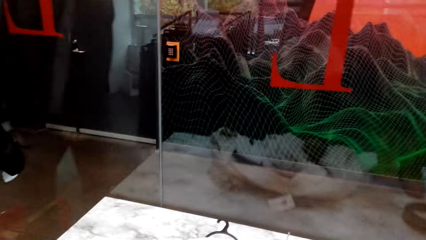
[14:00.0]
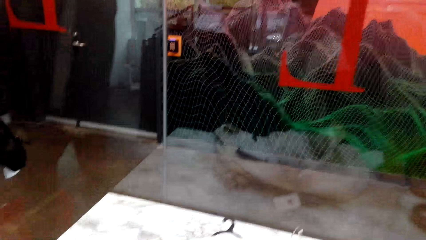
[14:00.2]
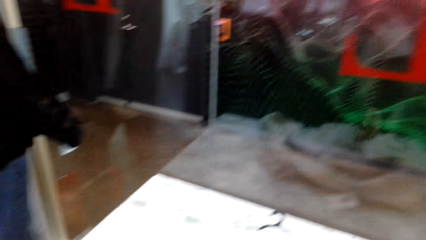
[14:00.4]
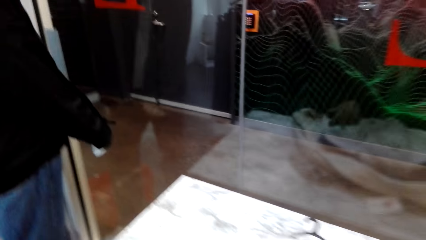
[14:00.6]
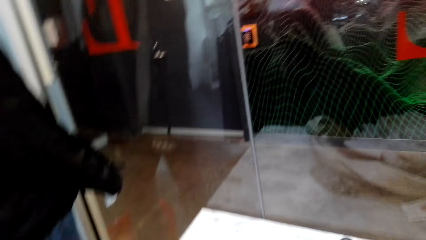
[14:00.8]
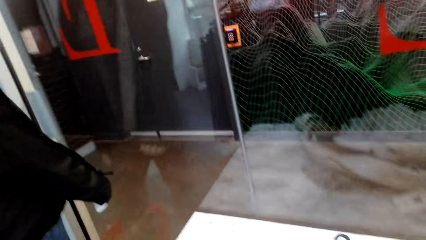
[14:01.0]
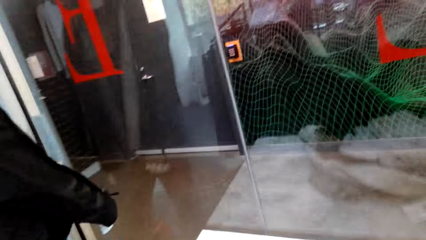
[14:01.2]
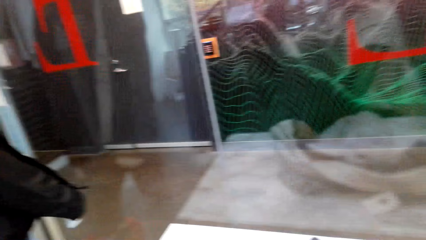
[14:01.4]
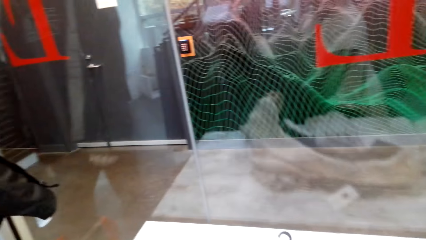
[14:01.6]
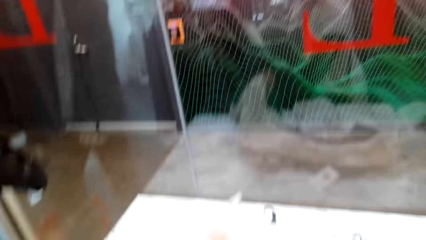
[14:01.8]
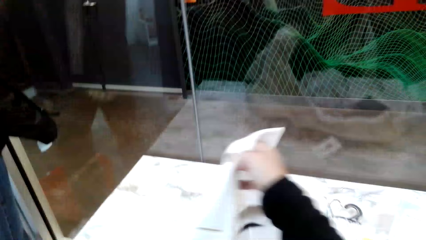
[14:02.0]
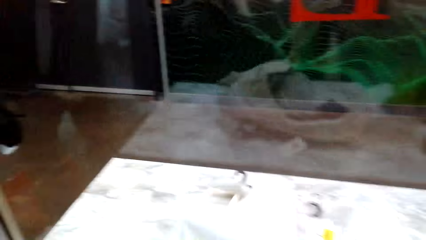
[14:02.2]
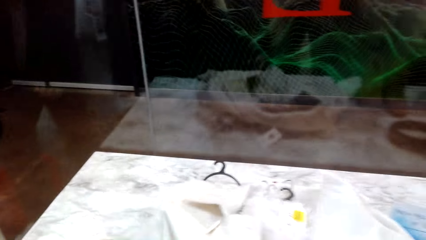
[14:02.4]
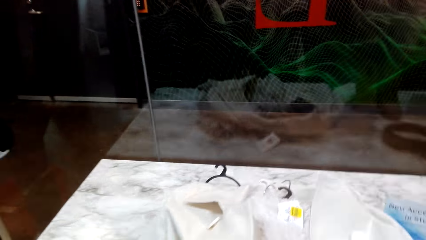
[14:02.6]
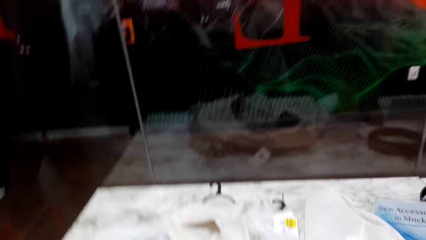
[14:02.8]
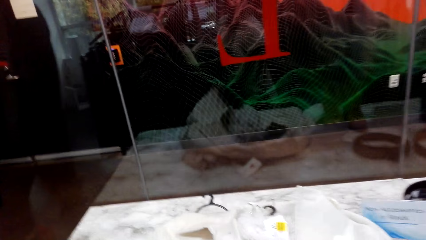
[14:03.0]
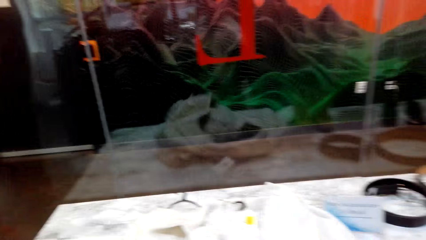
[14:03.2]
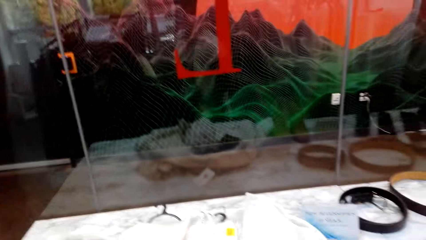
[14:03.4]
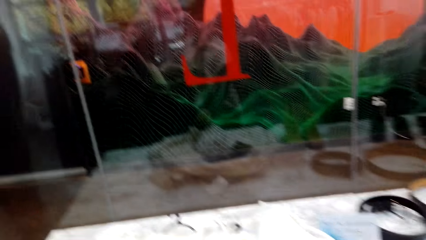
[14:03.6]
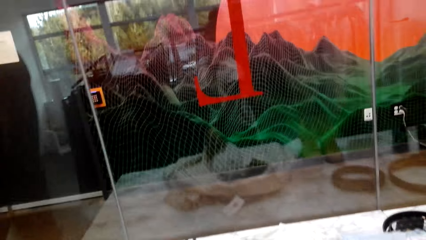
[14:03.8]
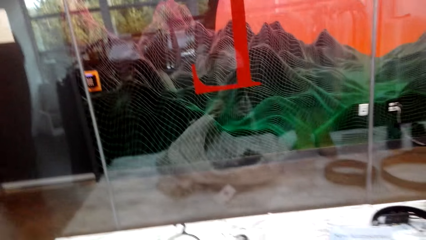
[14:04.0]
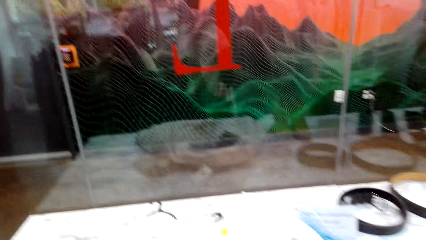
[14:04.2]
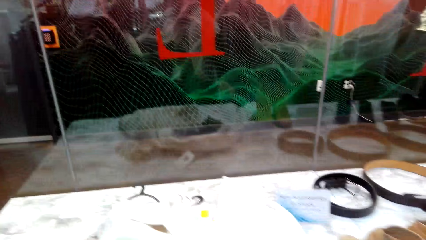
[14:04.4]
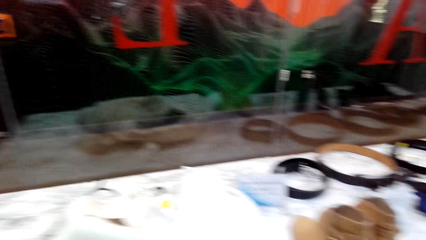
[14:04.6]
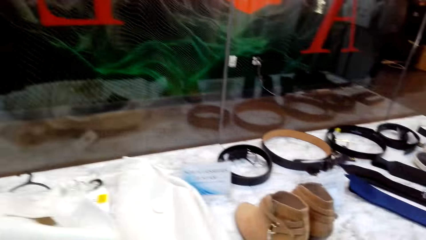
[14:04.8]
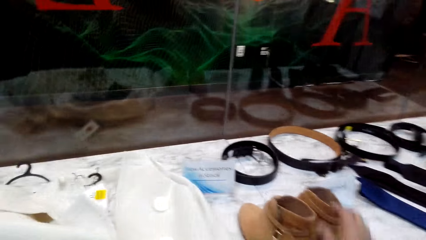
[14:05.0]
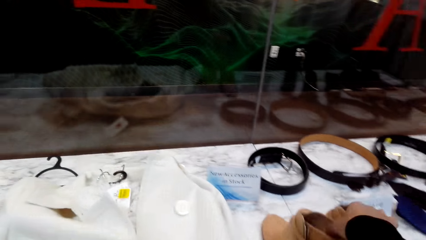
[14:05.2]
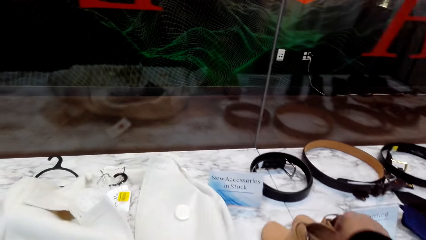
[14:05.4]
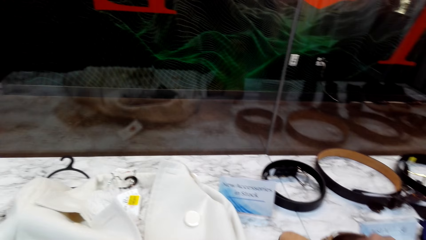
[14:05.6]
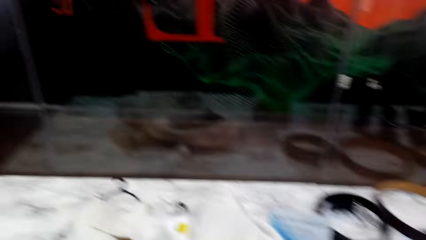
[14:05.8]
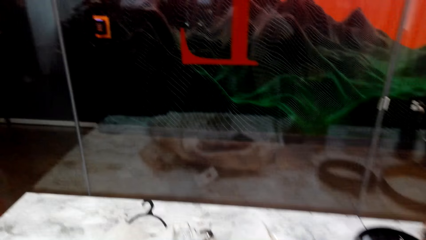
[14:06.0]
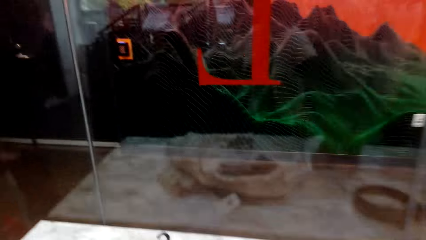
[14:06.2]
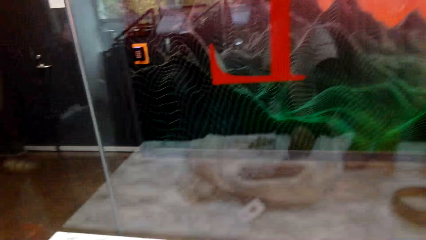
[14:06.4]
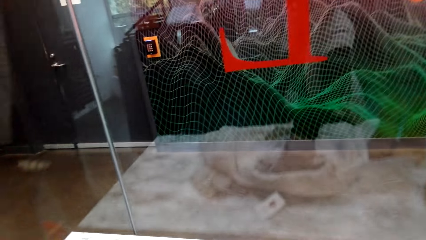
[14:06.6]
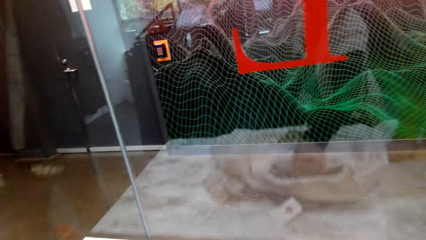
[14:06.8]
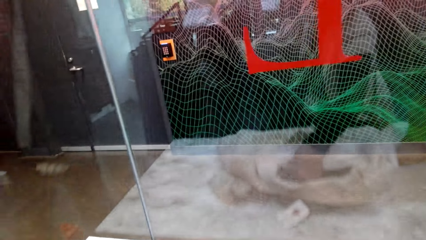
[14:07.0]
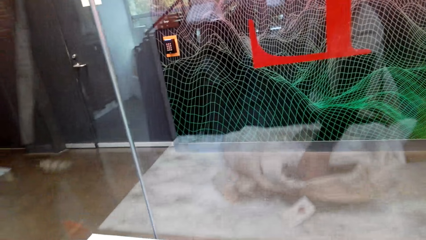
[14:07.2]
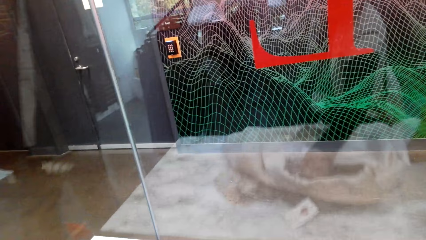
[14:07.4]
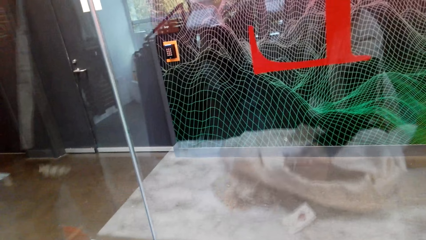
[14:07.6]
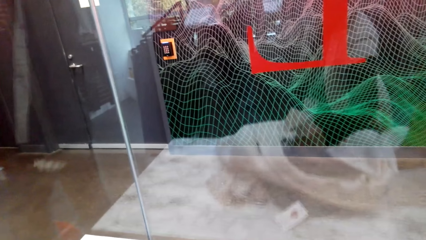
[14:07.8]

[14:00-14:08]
The camera wearer covers the woolen scarf with the coat. They pick up the ankle boots.

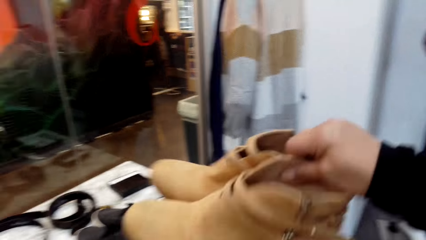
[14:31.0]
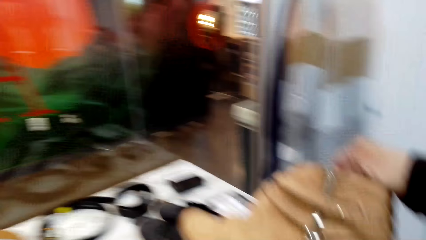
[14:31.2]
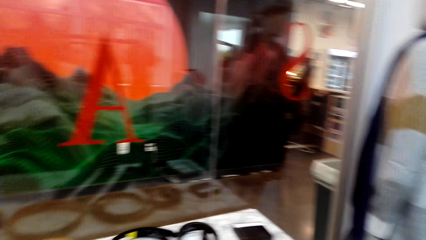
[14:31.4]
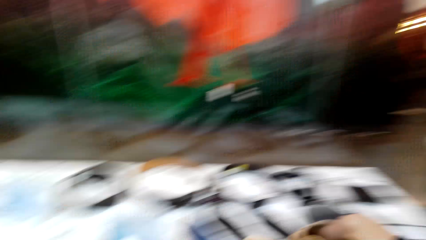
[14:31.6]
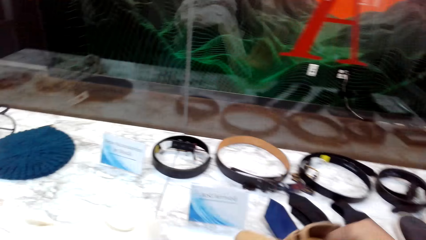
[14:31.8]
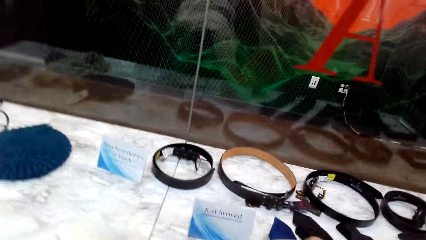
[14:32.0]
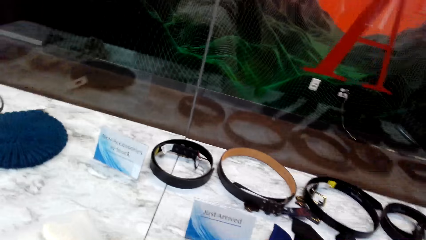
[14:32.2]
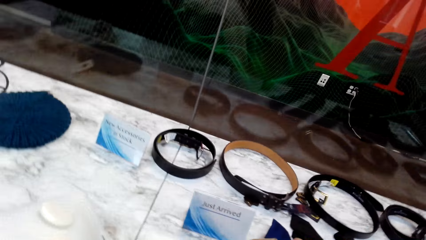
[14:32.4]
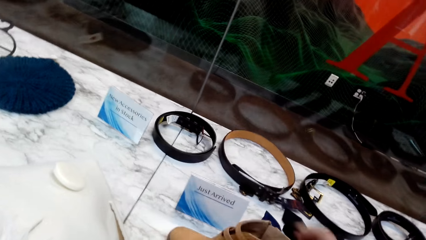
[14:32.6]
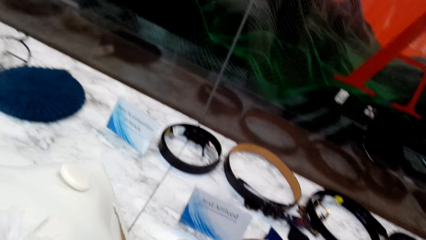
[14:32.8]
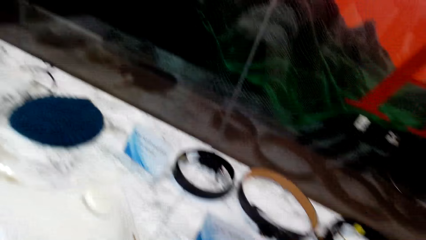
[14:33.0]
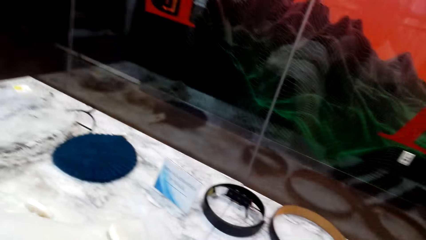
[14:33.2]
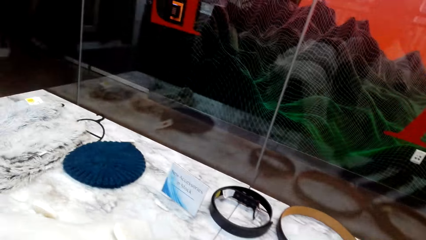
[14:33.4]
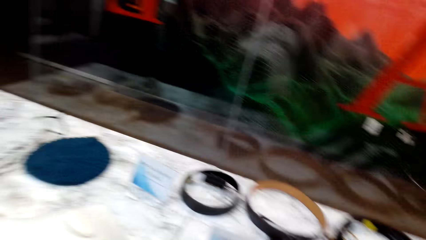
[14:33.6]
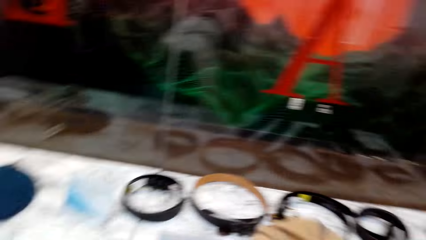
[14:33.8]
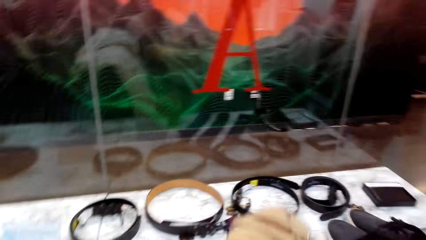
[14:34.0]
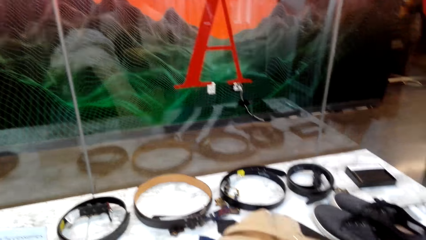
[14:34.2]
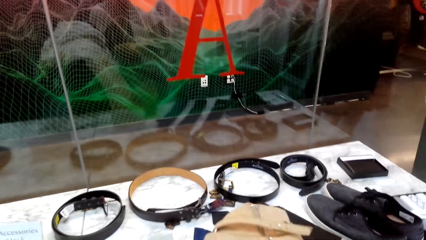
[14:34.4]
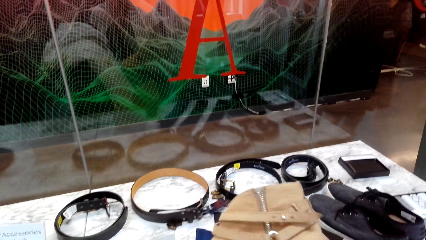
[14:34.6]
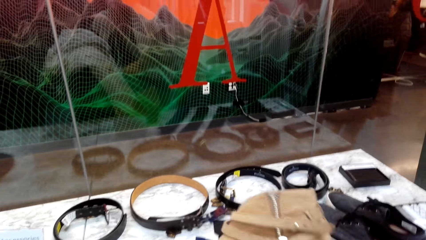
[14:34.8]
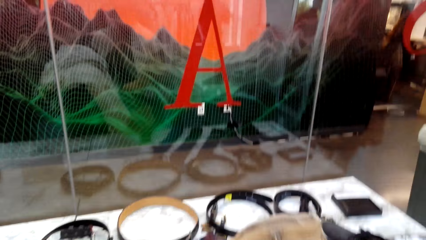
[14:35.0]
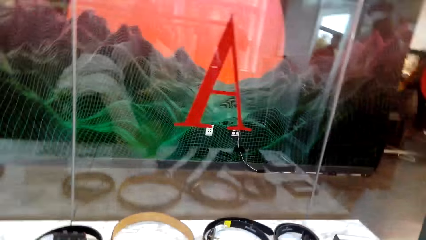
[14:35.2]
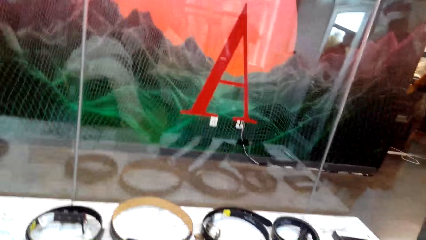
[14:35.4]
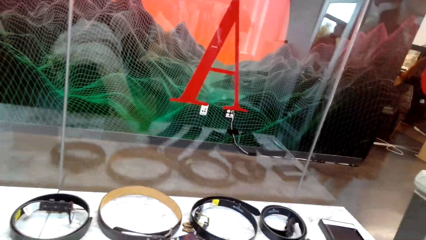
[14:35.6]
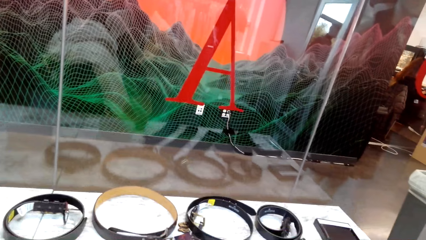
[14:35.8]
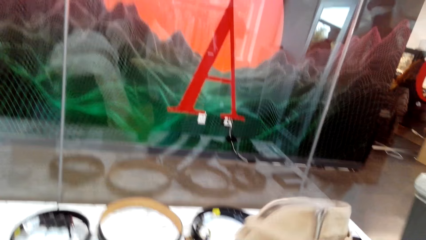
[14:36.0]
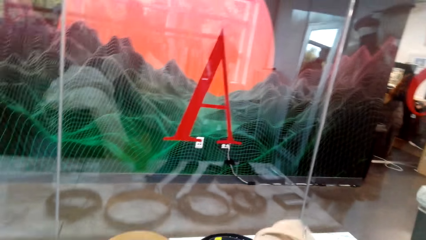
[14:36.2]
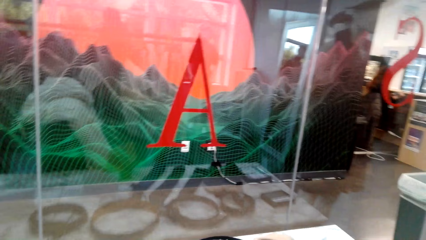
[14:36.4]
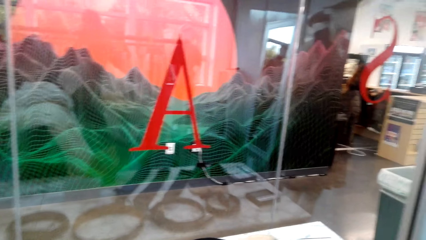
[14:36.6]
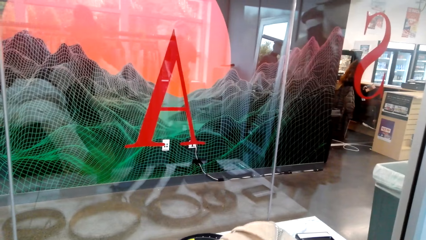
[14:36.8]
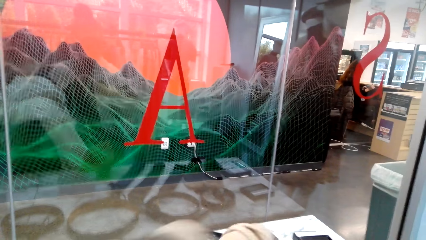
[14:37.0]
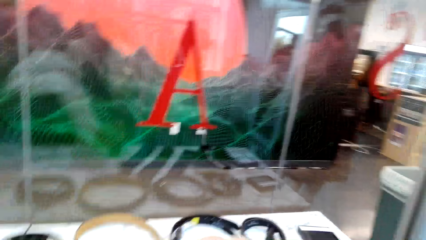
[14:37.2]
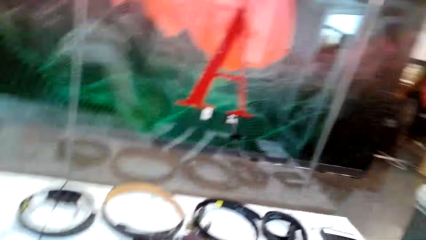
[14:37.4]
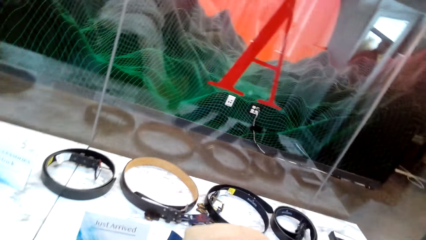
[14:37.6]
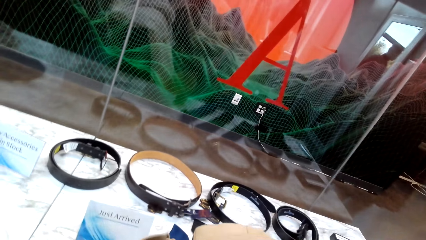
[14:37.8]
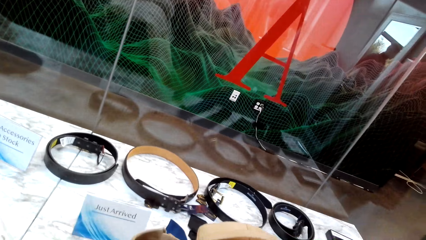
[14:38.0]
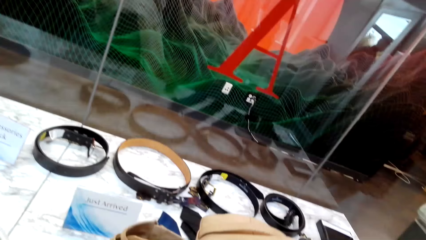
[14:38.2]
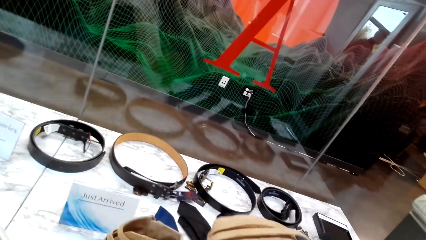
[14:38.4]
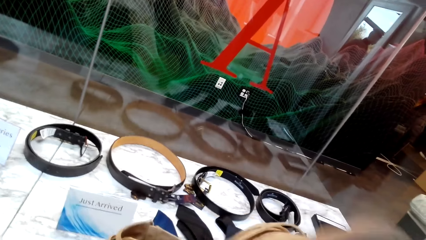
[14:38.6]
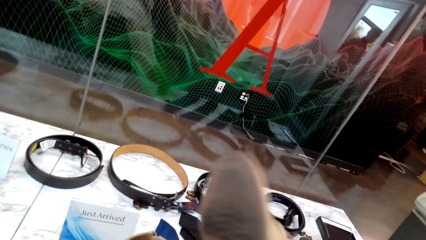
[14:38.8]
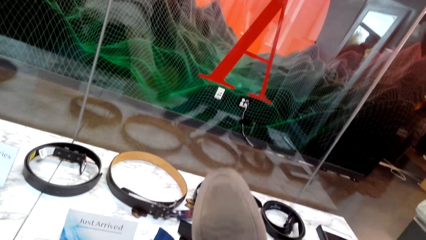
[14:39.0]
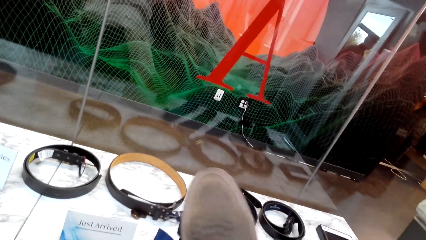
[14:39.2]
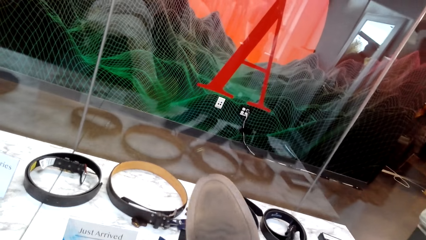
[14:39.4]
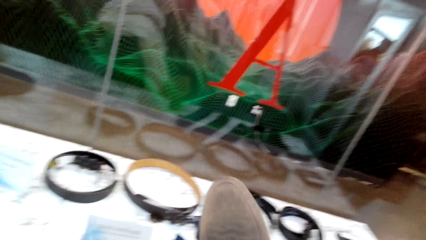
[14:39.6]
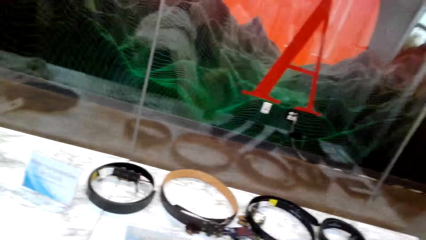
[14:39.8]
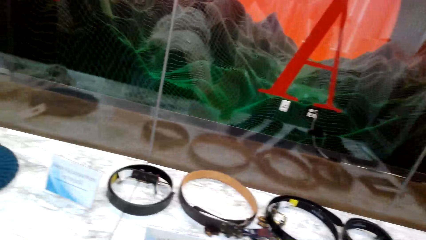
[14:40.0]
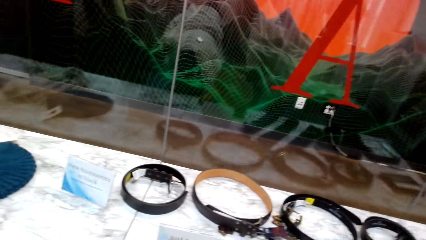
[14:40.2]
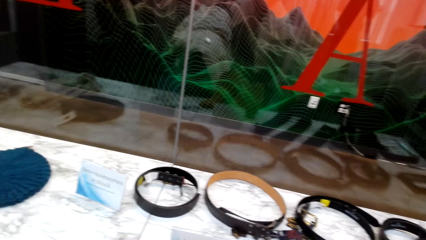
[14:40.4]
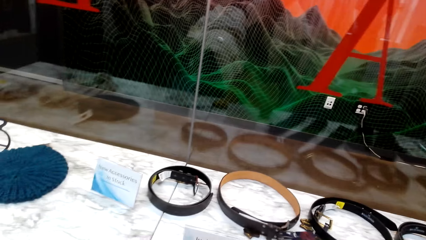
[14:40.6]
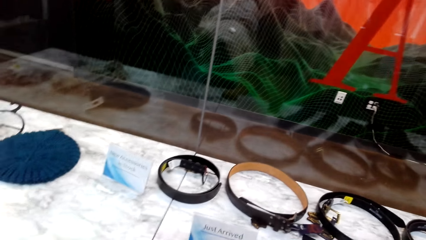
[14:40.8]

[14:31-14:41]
The camera wearer puts the shoes on the table. They look at the shoe.
